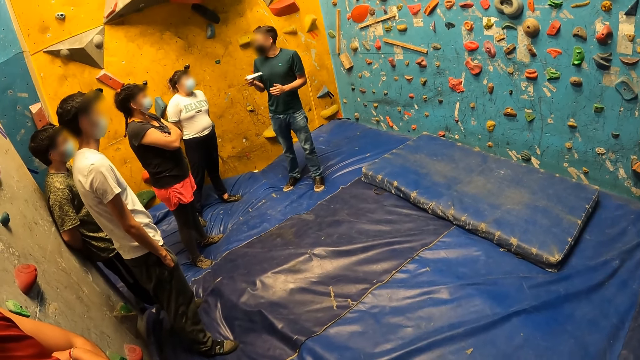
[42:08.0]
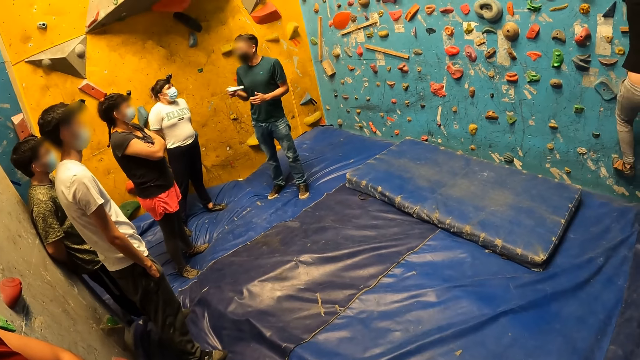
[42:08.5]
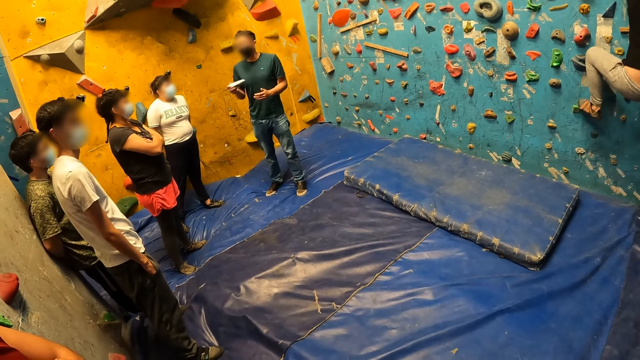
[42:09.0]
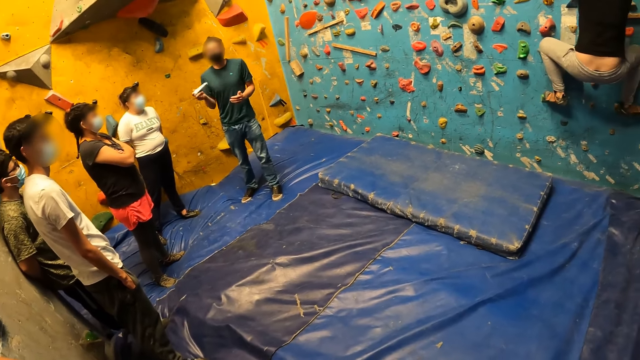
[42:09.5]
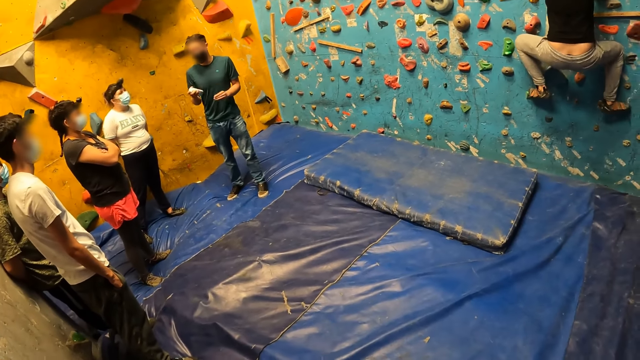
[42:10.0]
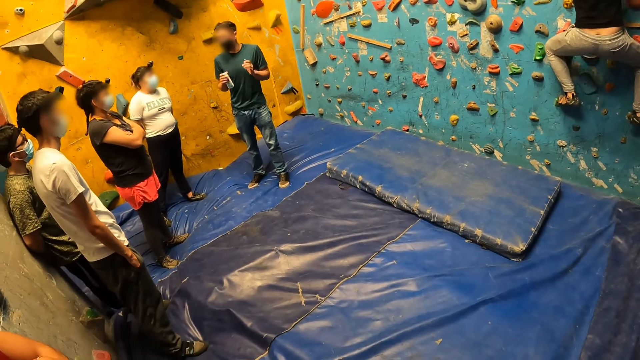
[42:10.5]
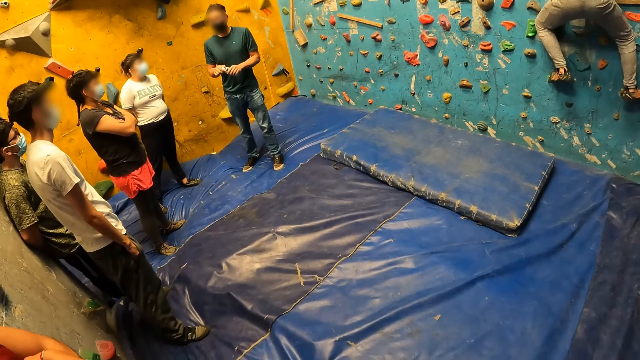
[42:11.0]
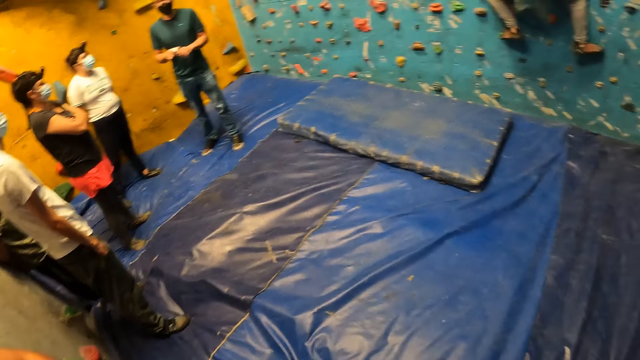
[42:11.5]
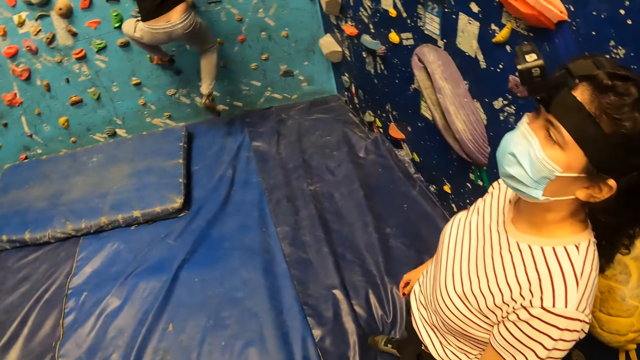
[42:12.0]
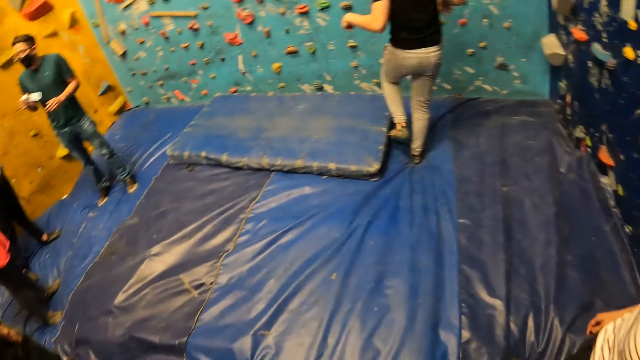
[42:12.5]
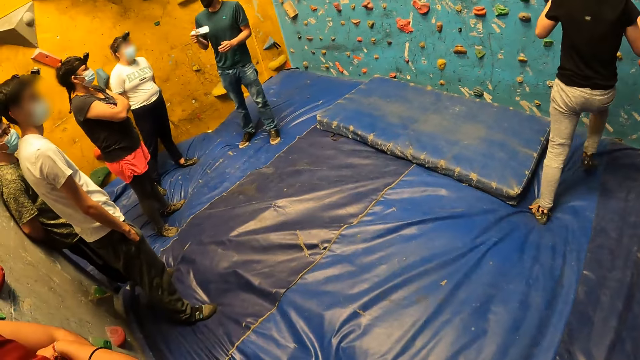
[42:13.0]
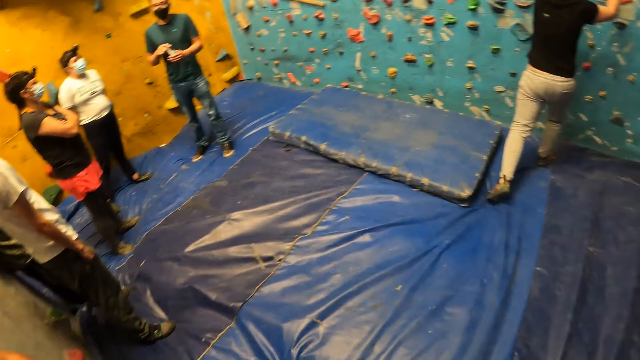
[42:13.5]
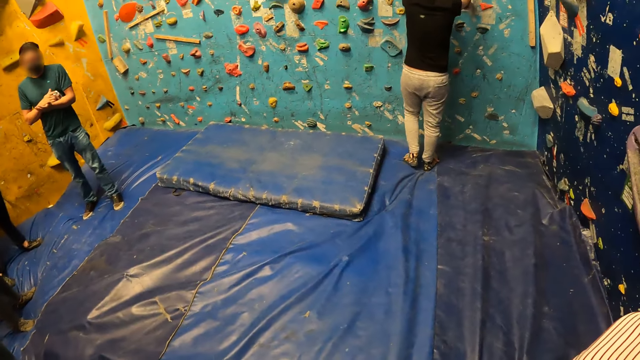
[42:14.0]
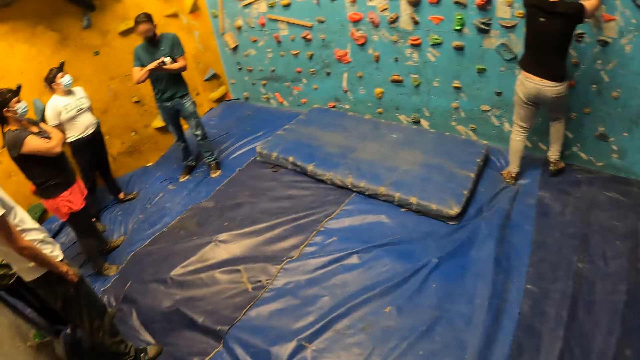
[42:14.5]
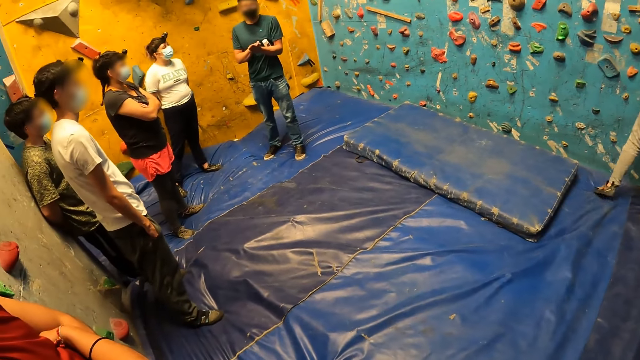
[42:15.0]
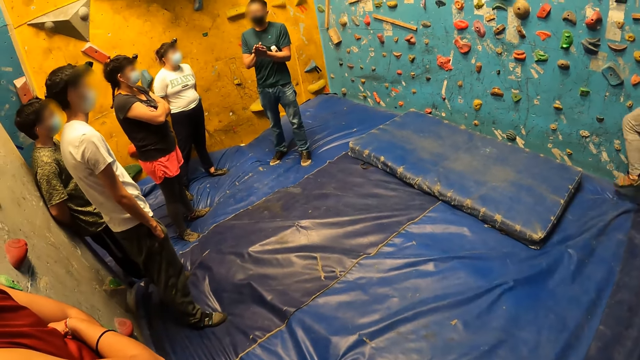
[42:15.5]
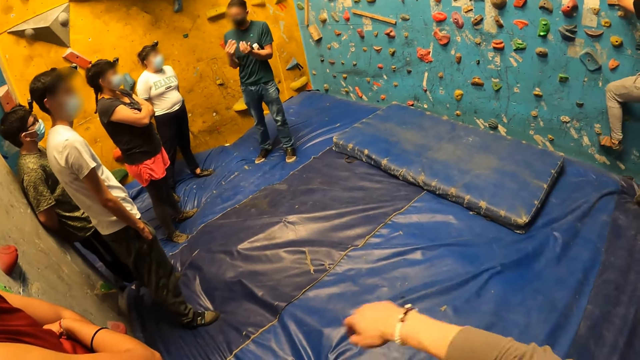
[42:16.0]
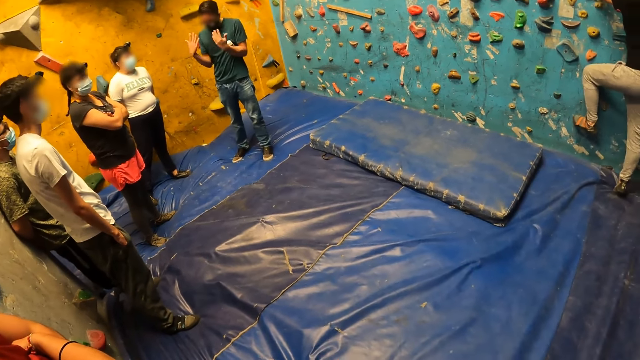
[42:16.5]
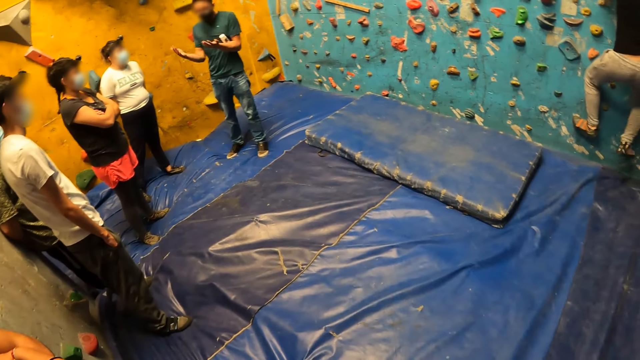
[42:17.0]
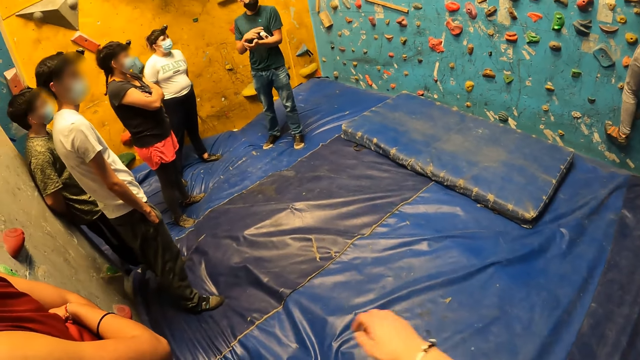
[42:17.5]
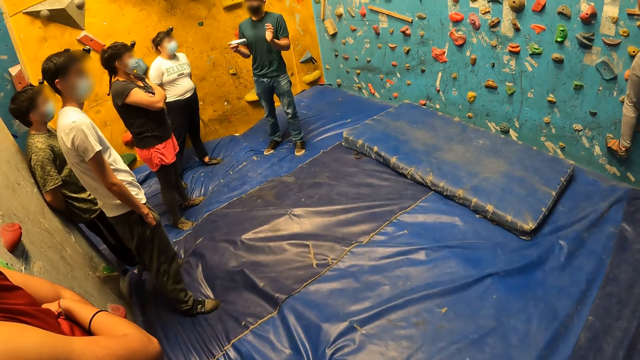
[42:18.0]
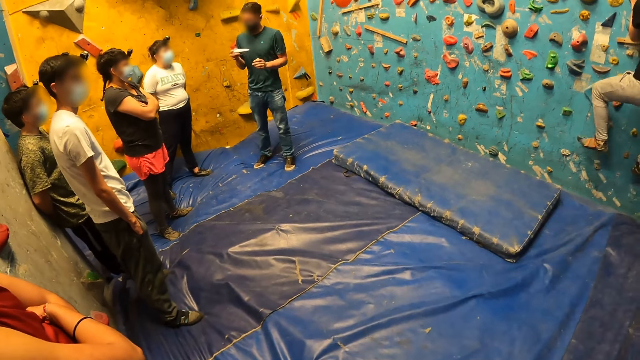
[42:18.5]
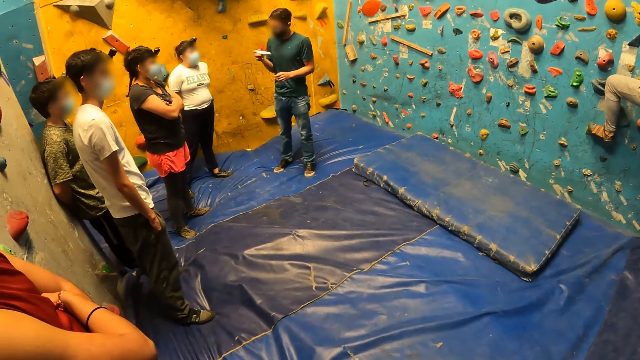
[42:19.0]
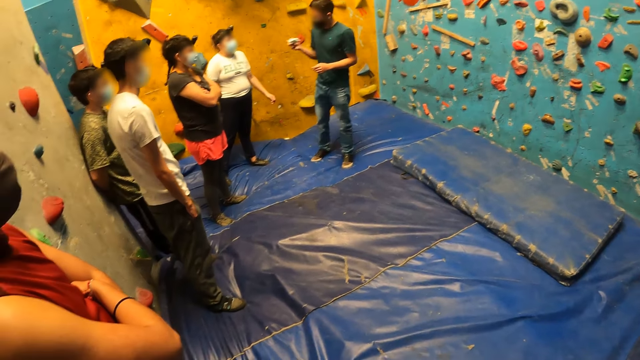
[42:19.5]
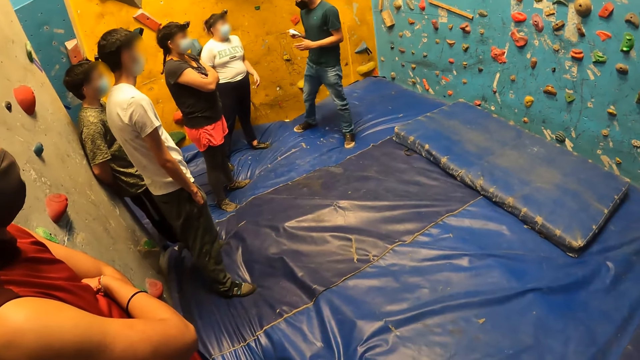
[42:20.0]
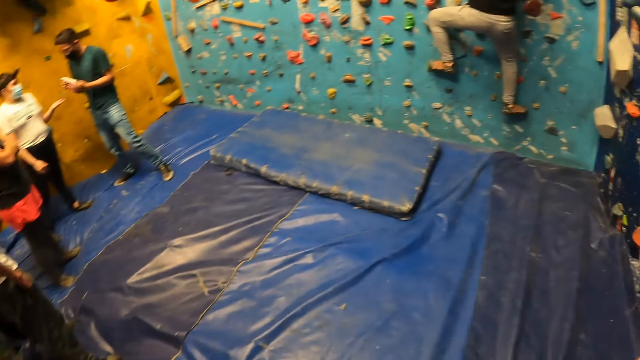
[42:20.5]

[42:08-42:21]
A man places his left leg on a bouldering ball on the wall. Another man holds something. The camera wearer turns towards a woman. They look around the room. The first man lands on the foam on the floor. The camera wearer turns towards a group of people. The other man shakes the tube in his right hand. The first man holds some bouldering balls with both hands. The camera wearer turns towards a group of people. The other man rubs both palms together. The first man places his left leg on a bouldering ball on the wall. The other man shakes the hands and demonstrates to a group of people with both hands. The other man shakes the tube in his right hand.

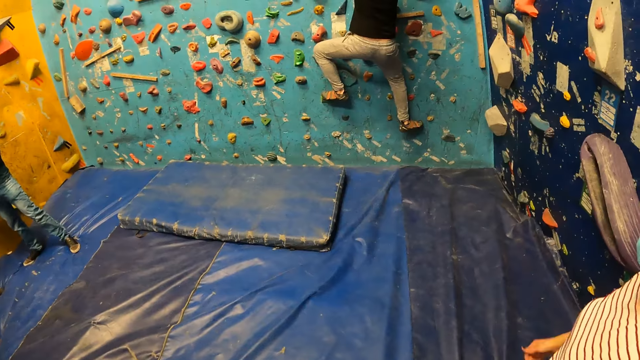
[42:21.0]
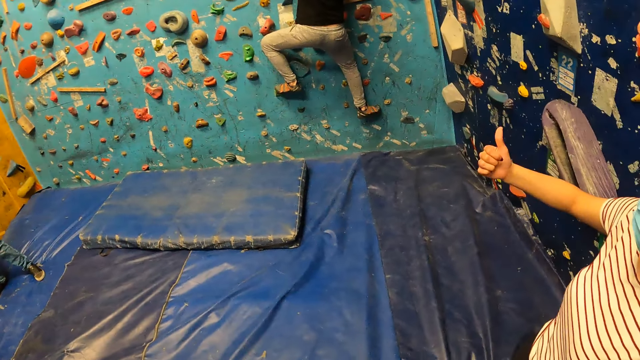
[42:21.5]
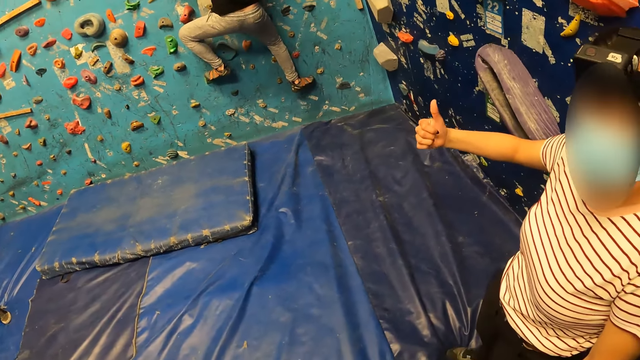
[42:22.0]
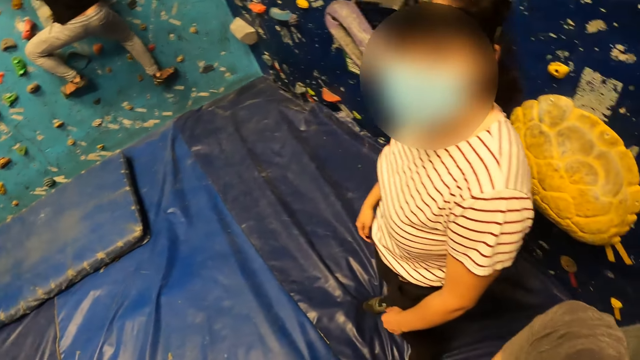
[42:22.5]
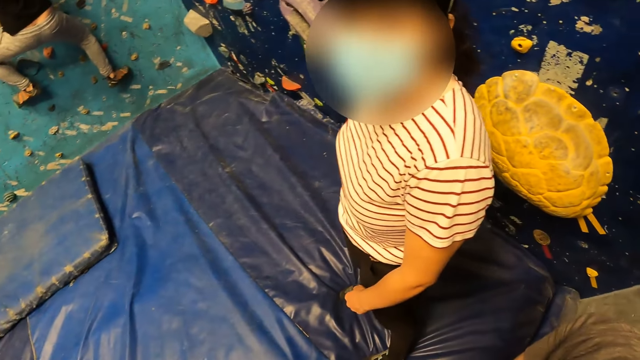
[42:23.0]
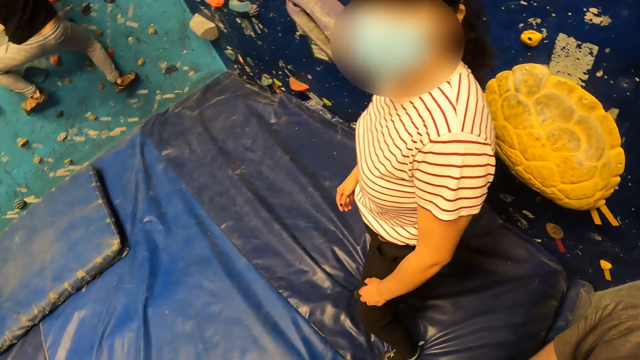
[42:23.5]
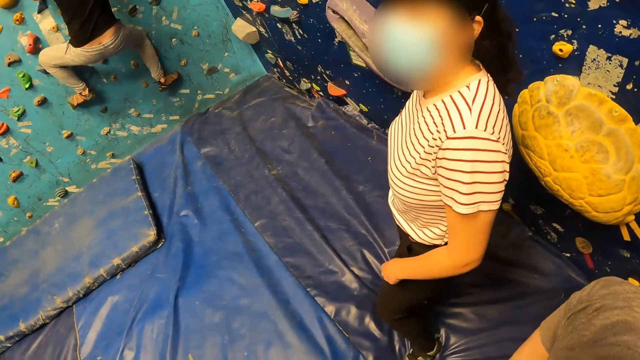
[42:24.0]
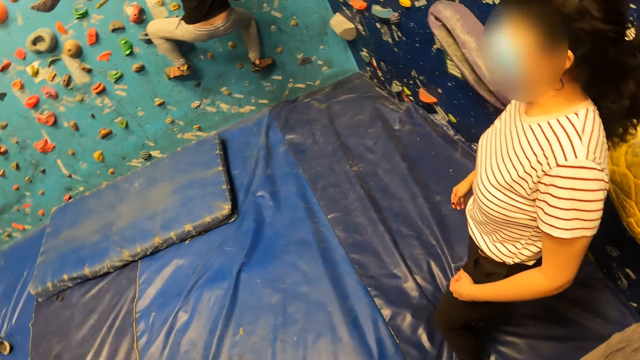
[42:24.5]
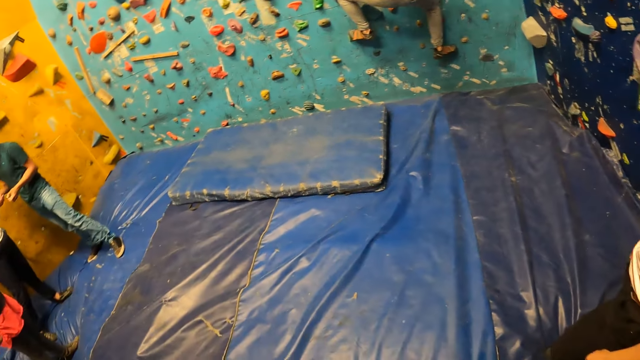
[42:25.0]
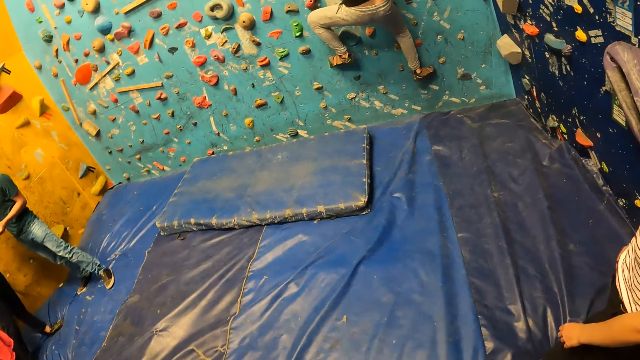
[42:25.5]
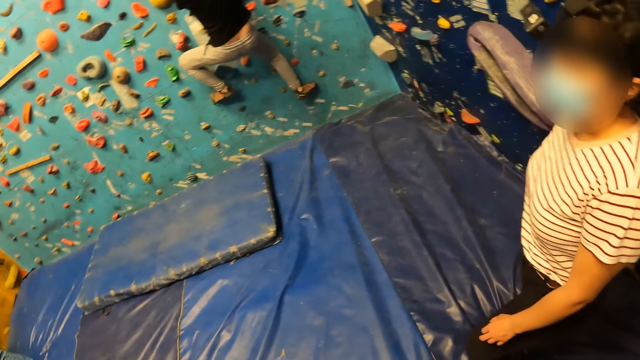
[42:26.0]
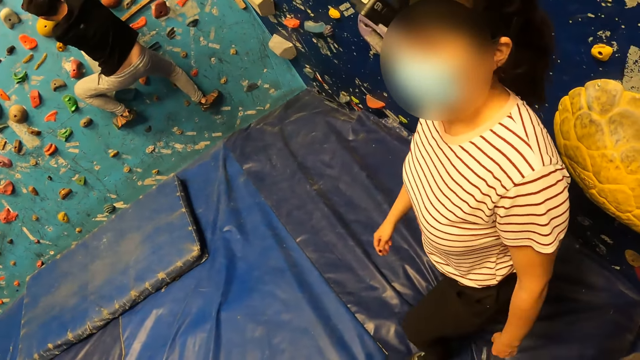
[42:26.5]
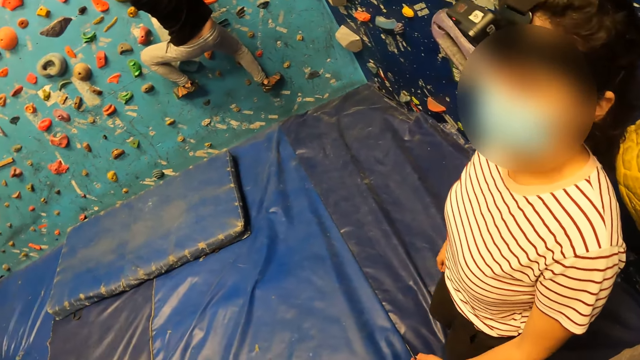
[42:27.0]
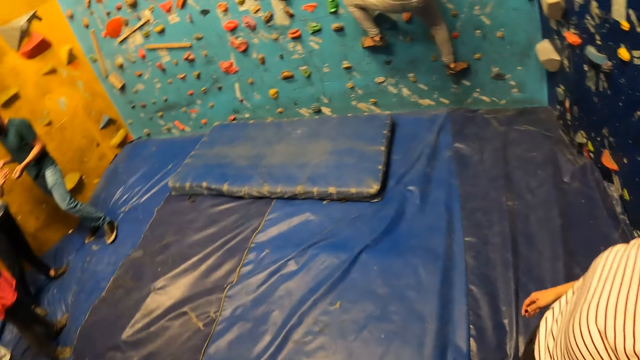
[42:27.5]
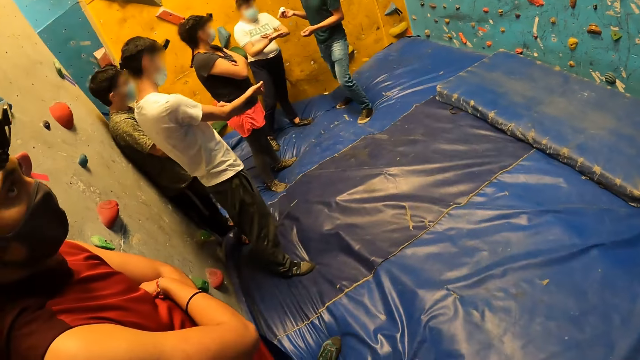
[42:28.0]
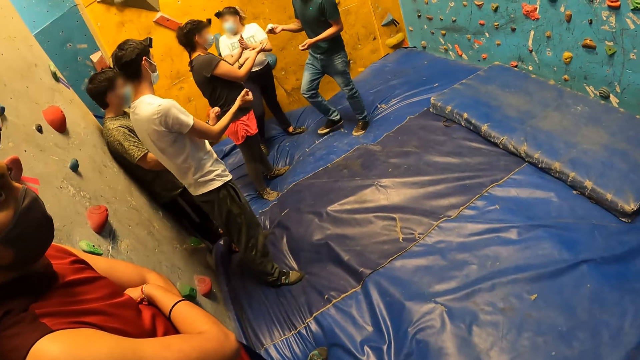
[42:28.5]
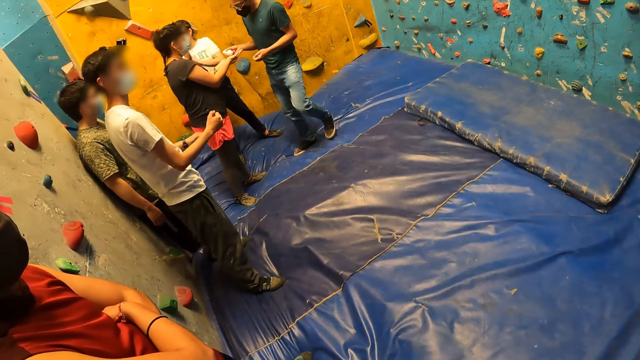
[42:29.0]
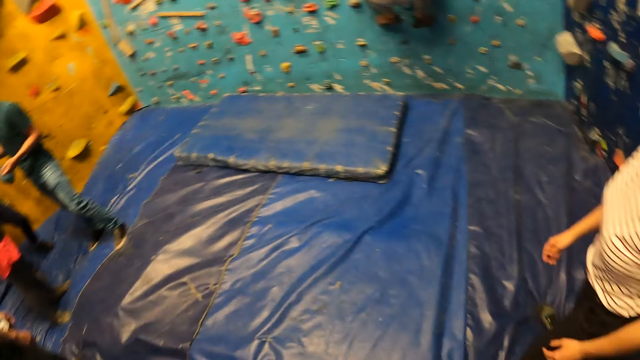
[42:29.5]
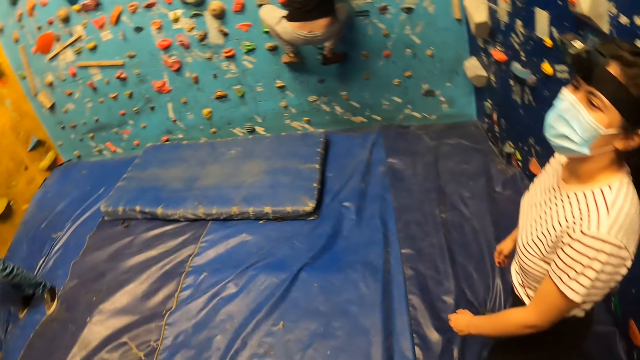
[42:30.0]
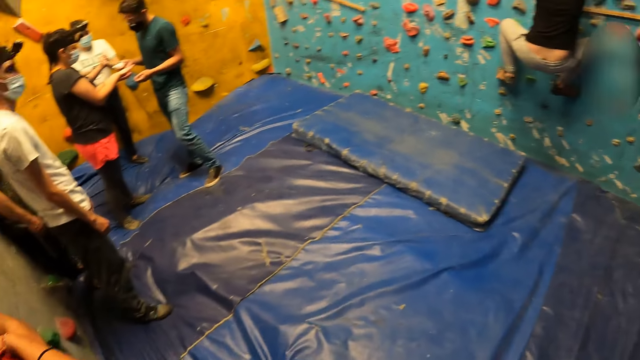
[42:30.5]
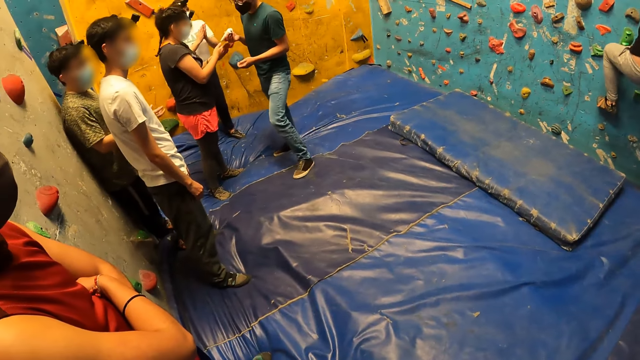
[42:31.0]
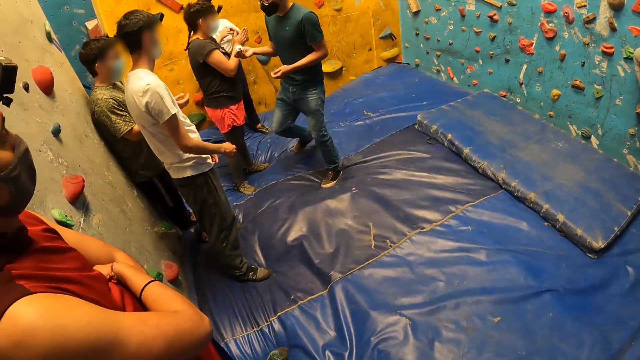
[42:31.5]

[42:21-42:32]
The camera wearer looks at the climbing wall. They turn to a woman. The woman raises her right hand and drops her right hand. The camera wearer looks at the woman. They look around the room. They turn towards a group of people. A man pours the content in the tube to the palms of another woman. Another man drops both hands. Another woman rubs both palms together. The camera wearer turns towards the first woman. They turn towards a group of people.
